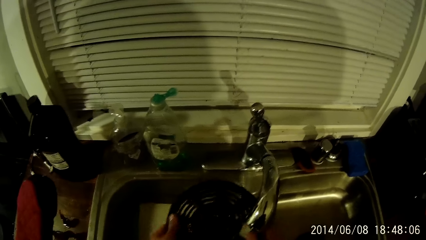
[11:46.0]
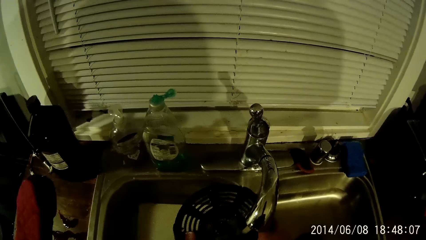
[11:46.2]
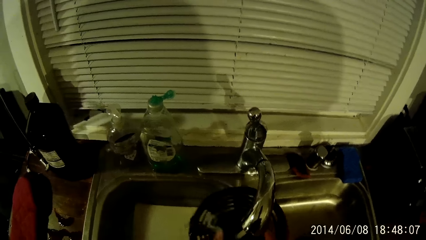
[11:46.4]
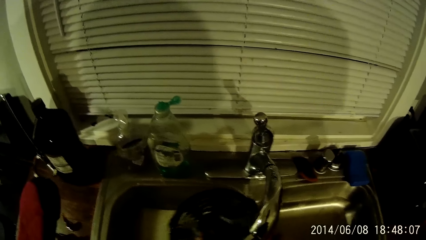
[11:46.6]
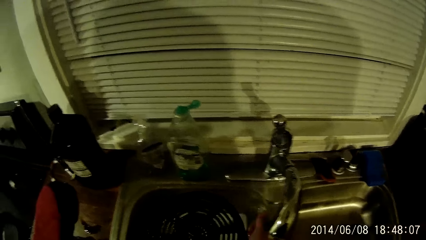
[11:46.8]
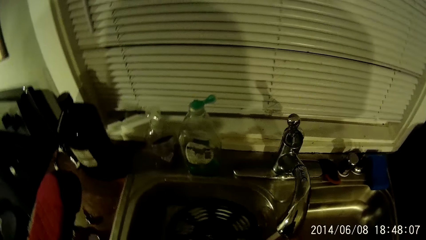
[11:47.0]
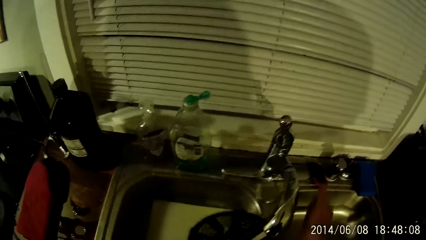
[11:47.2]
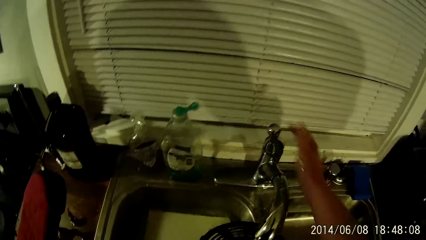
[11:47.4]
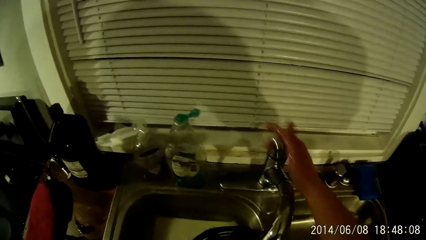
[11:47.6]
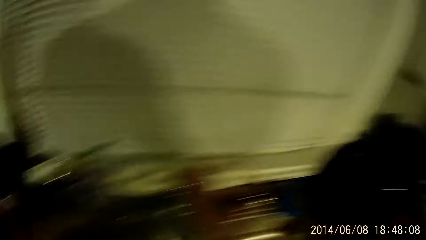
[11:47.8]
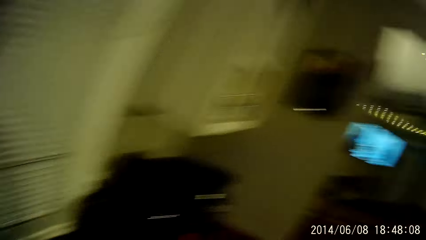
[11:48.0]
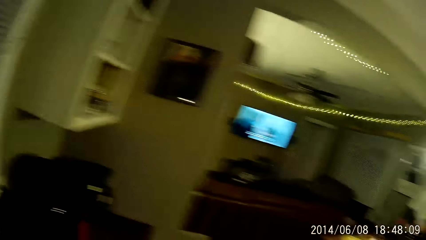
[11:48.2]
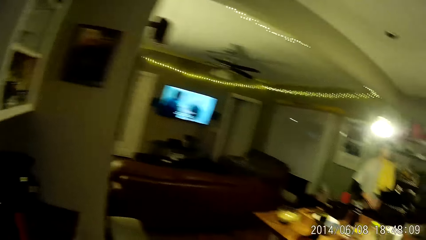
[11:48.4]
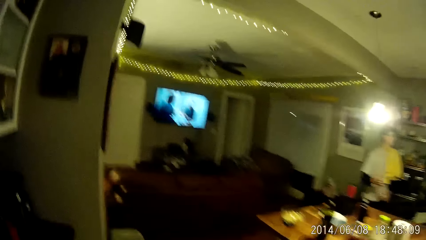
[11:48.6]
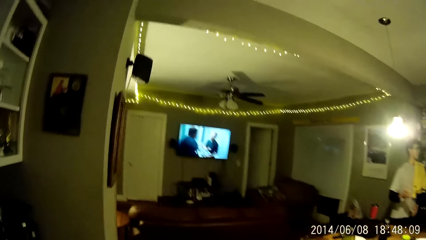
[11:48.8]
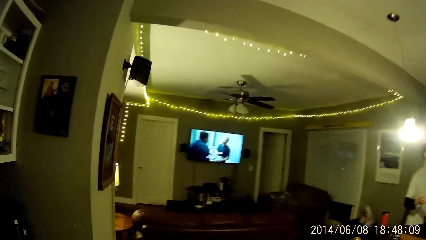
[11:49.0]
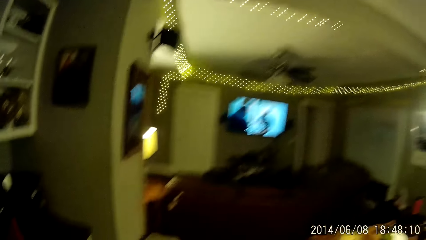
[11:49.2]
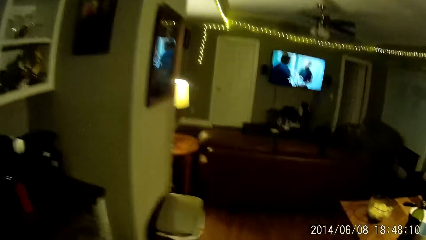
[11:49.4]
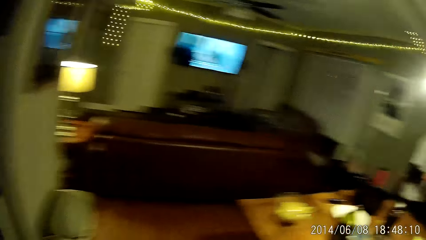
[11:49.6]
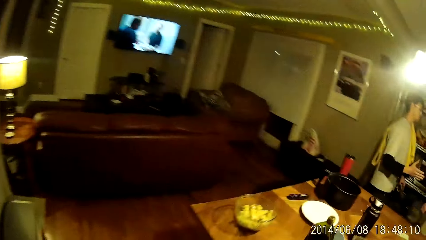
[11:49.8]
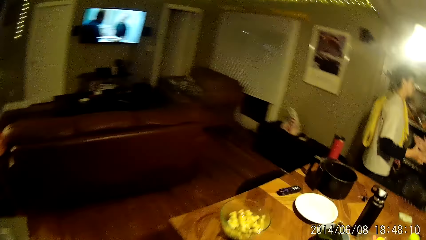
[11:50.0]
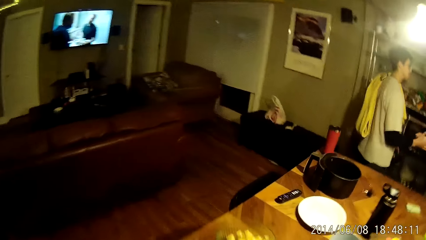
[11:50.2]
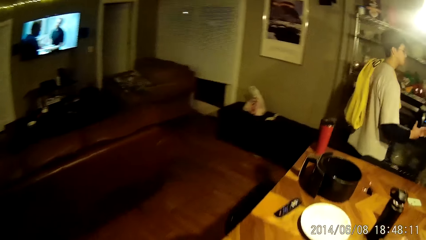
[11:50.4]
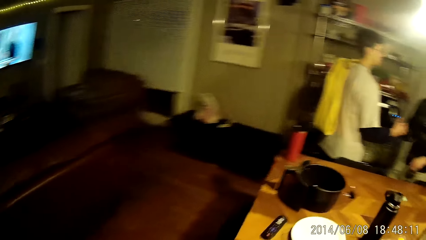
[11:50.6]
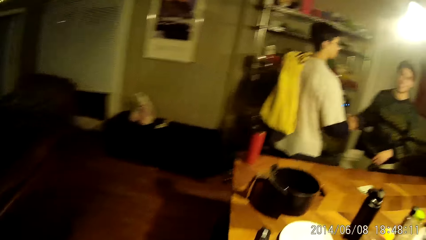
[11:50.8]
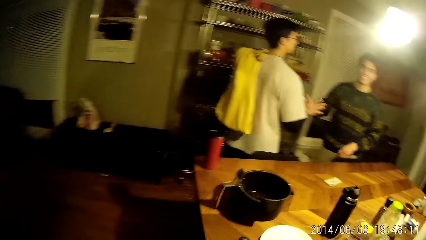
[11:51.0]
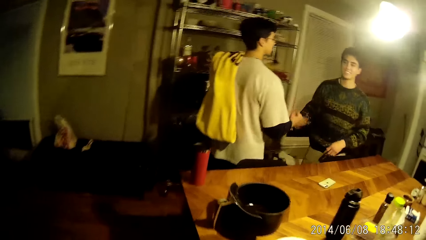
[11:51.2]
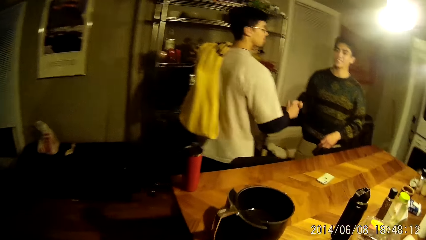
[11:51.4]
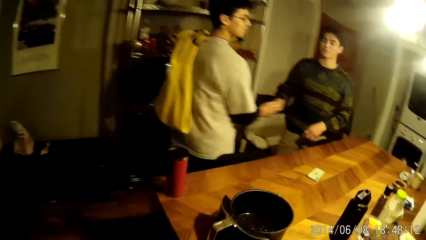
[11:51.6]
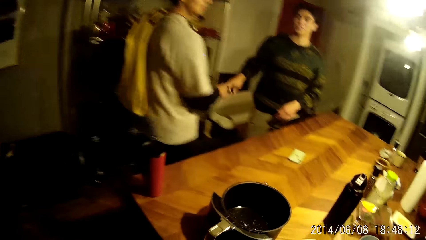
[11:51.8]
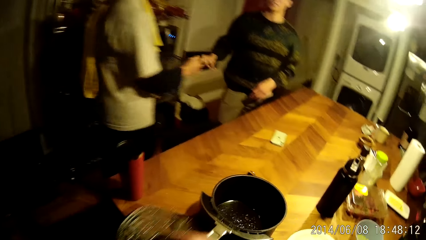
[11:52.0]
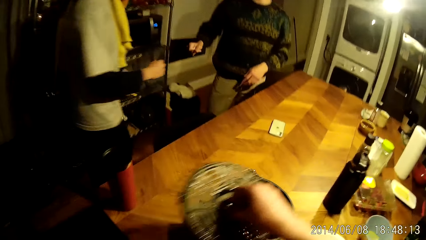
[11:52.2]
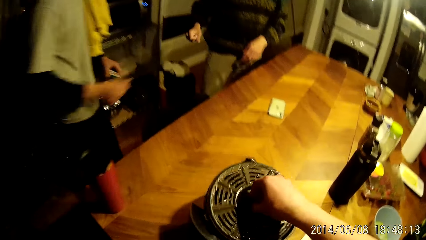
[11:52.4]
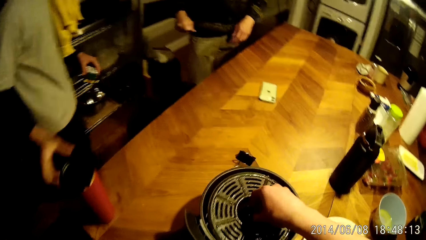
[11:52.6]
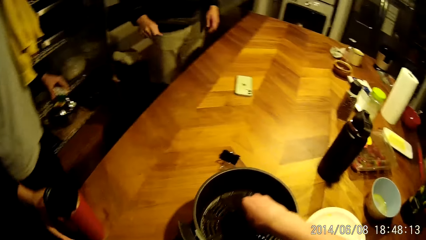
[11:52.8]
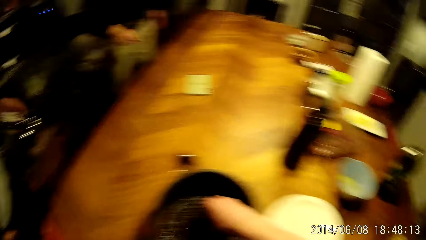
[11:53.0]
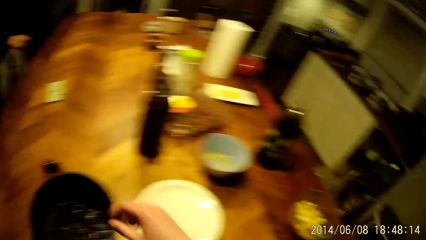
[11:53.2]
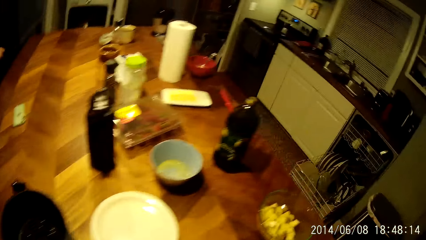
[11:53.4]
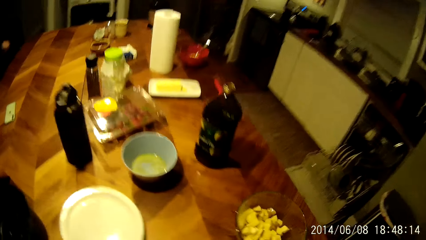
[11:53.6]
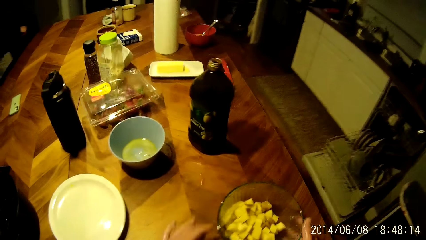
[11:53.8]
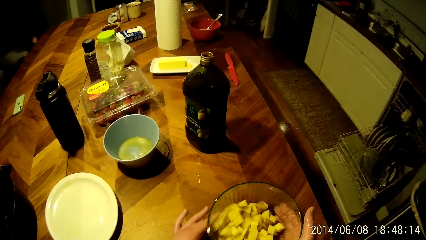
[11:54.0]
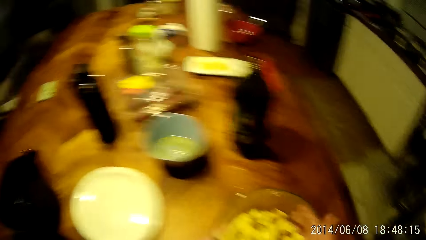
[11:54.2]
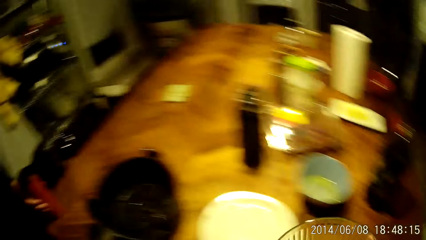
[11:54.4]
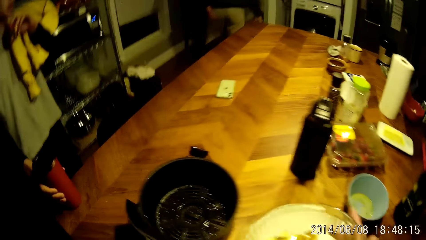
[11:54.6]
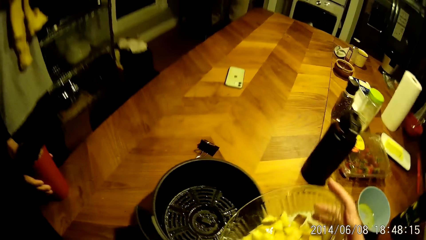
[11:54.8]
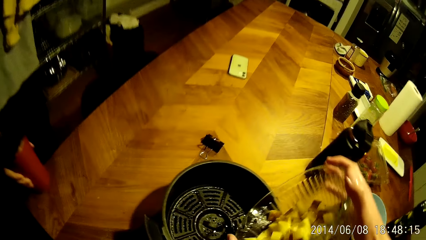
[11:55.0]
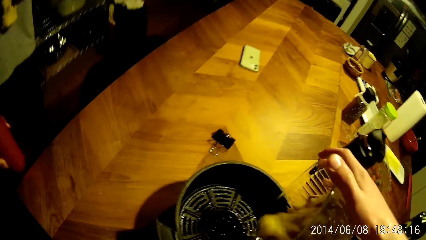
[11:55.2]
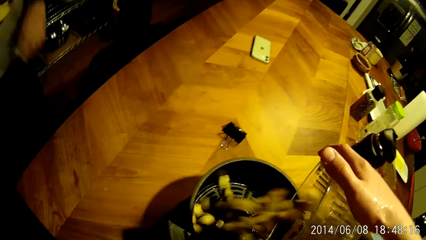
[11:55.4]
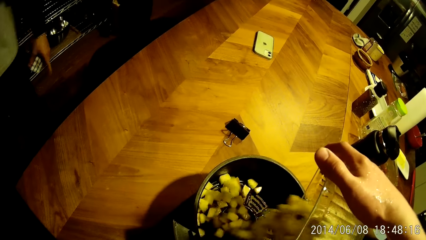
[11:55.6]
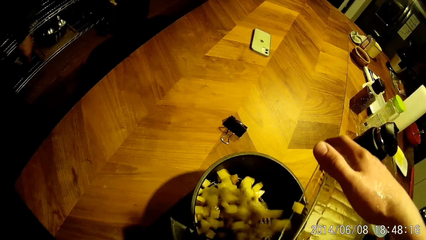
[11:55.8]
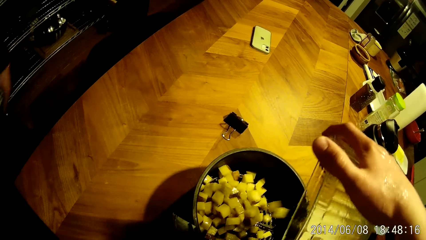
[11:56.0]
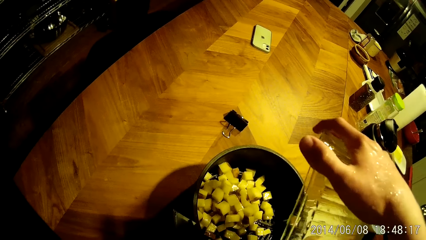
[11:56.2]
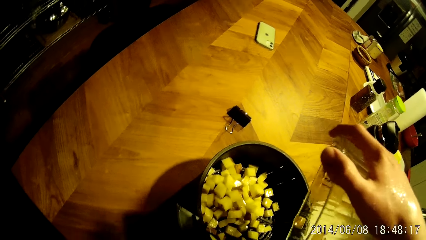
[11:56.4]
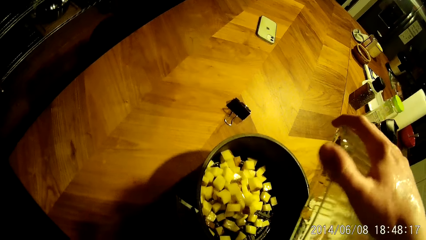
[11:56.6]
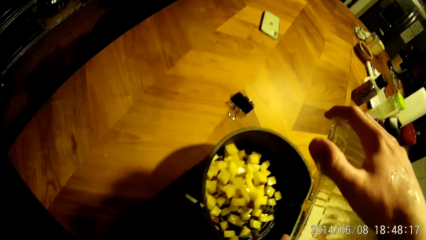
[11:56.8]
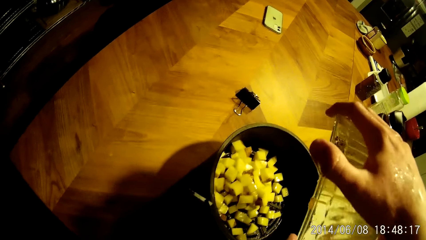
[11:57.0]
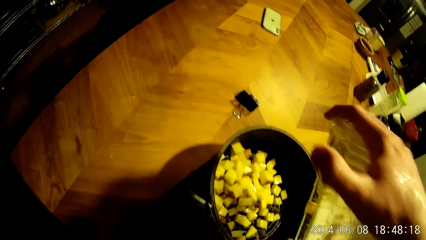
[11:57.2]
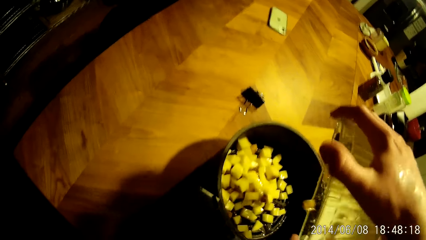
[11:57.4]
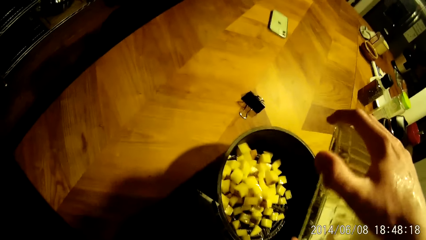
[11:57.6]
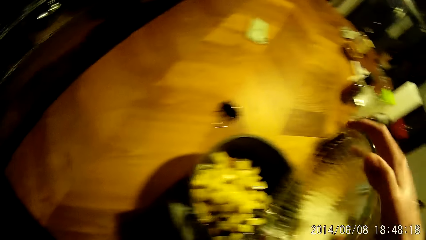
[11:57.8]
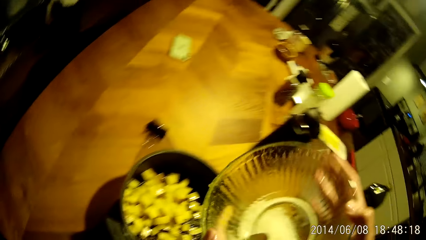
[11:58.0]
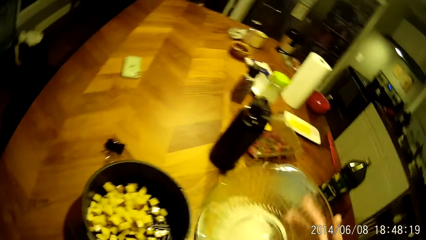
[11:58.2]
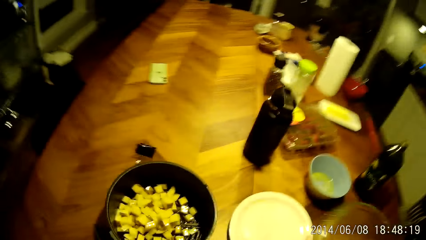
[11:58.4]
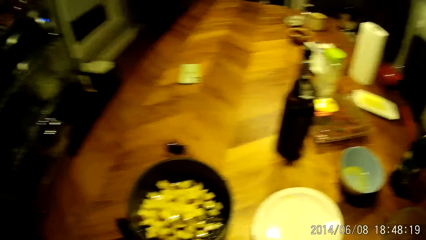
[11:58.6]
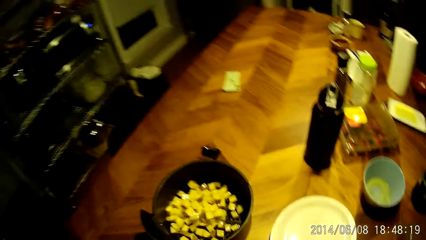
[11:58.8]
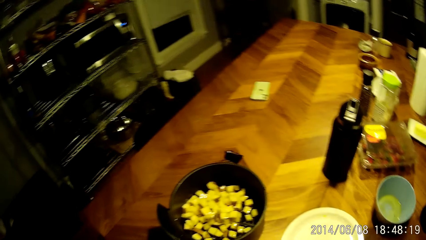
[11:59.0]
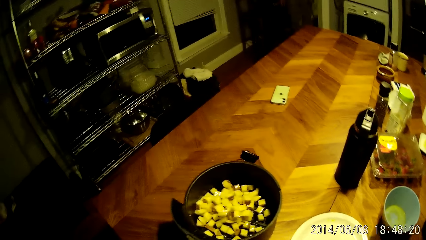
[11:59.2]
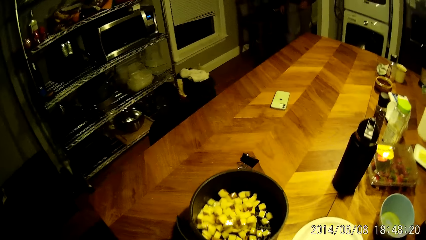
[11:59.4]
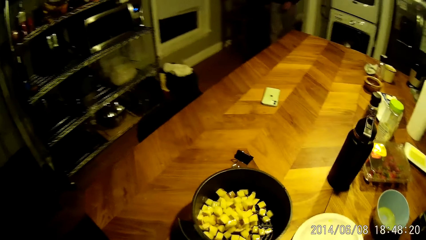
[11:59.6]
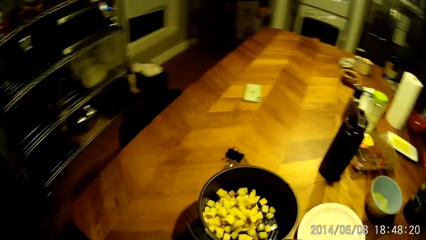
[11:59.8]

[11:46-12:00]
The camera wearer turns the tap off with his right hand. He walks to the table. The boy handshakes another boy. The camera wearer drops the strainer into the pot with his right hand. He lifts the bowl from the table with both hands and pours the chopped yams from the bowl into the pot with both hands. The boy picks the cup from the table with his right hand. The camera wearer drops the bowl on the table with his right hand. He lifts the pot from the table with his left hand.

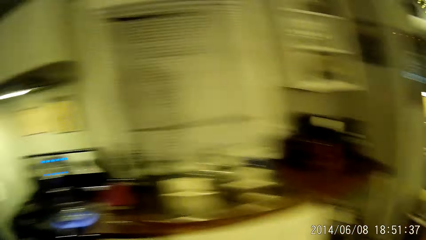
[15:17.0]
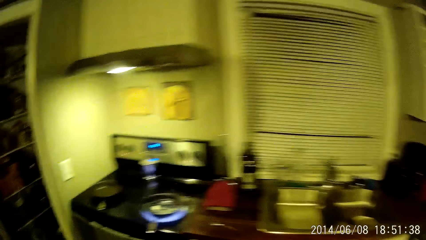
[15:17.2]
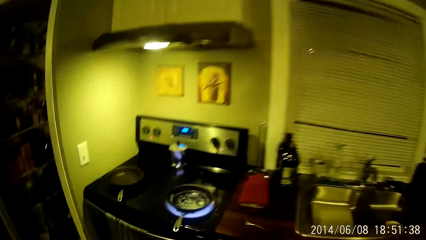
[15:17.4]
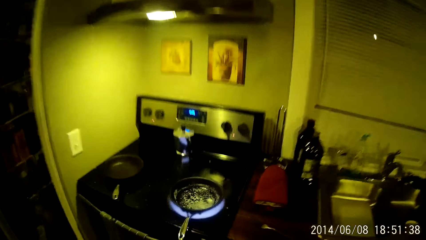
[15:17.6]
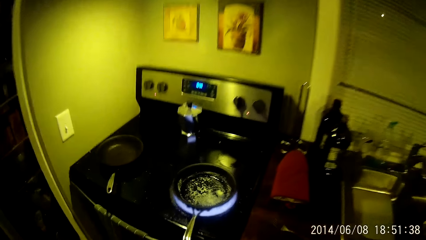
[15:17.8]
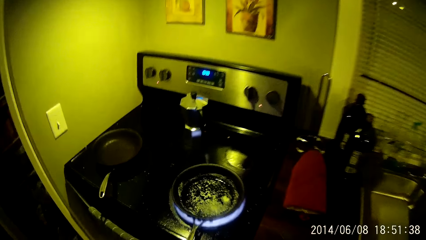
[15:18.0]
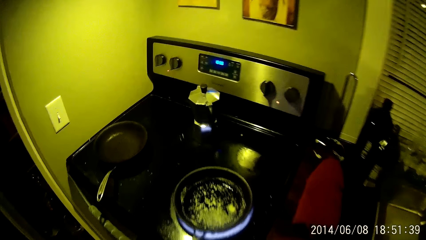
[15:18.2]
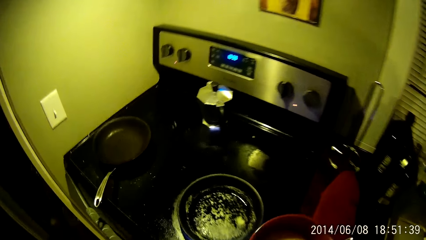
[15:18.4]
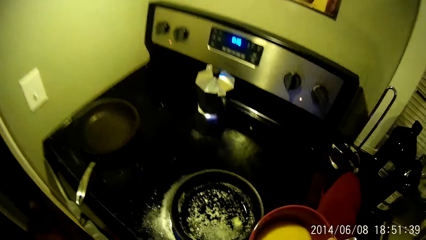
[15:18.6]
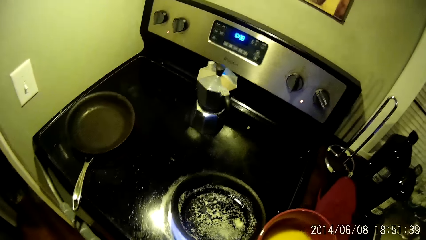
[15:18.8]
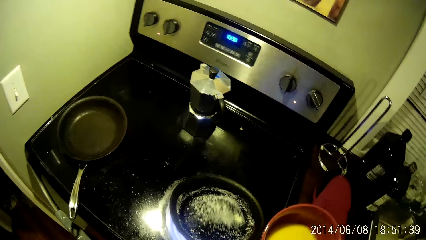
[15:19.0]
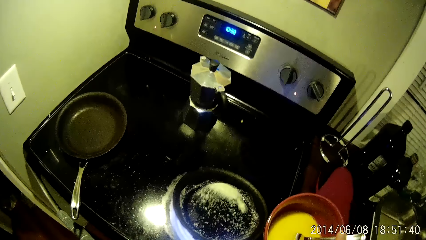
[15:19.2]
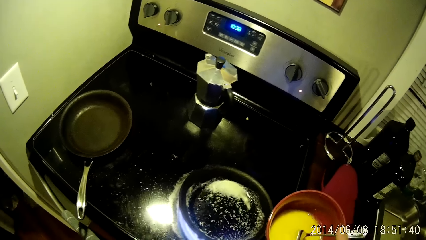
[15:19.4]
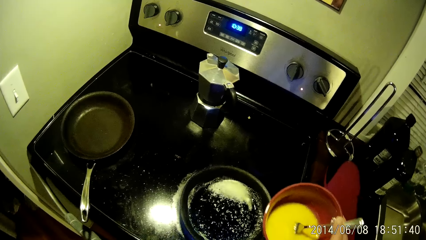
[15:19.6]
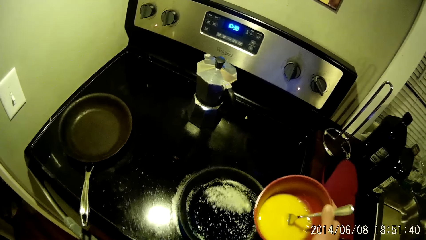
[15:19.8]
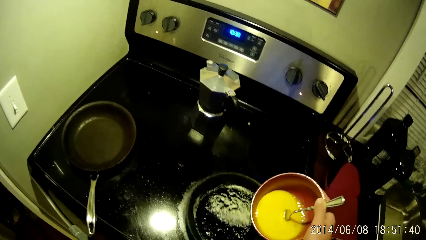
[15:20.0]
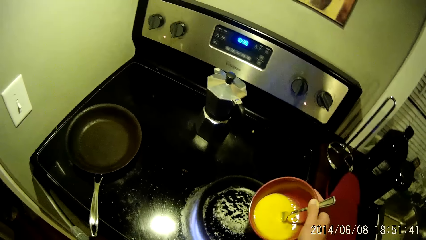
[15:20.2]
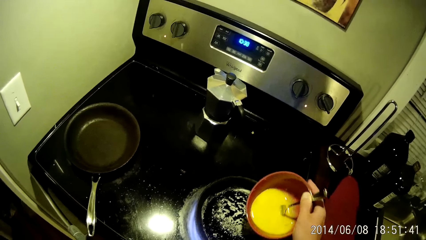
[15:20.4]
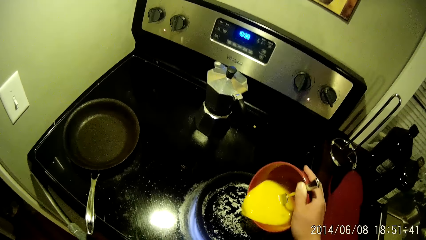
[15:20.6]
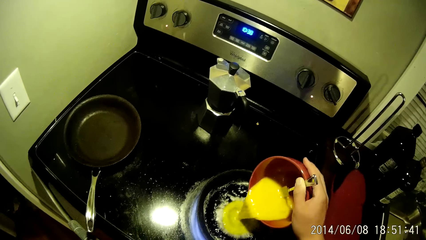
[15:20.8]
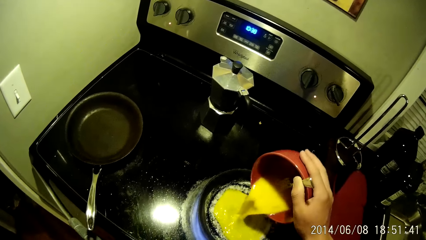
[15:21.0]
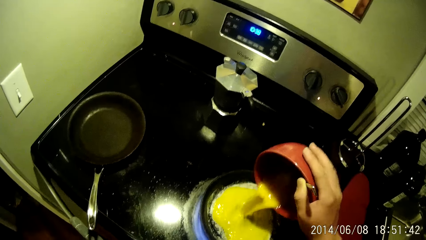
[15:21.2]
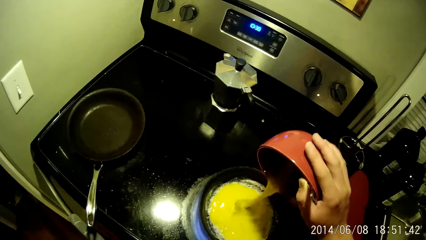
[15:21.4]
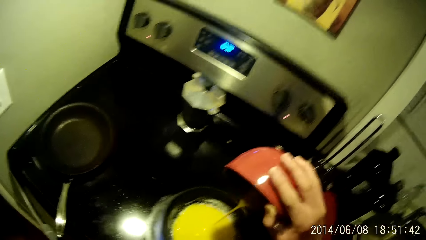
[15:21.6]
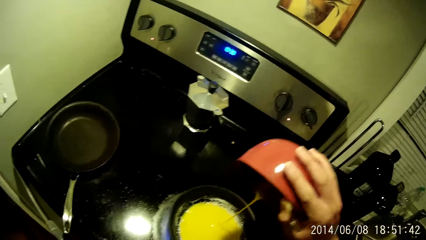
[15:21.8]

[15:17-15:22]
The camera wearer lifts the frying pan with his left hand. He pours the bowl of raw egg into the frying pan with his right hand.
